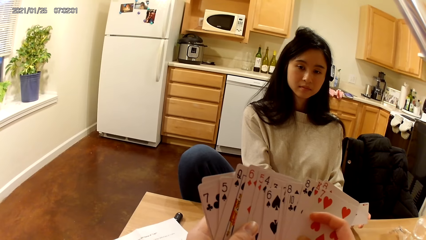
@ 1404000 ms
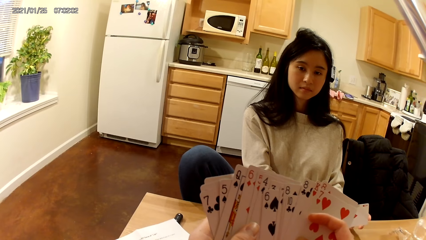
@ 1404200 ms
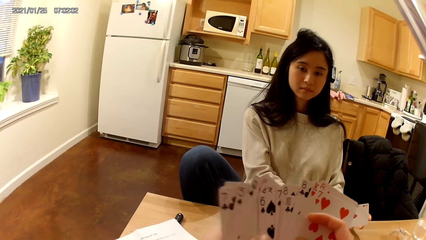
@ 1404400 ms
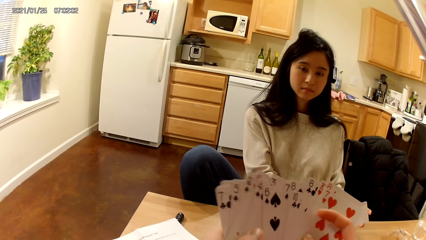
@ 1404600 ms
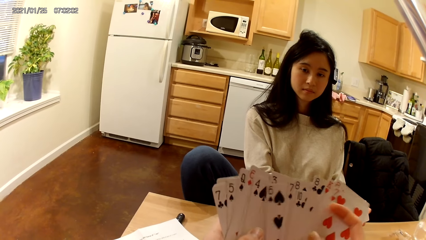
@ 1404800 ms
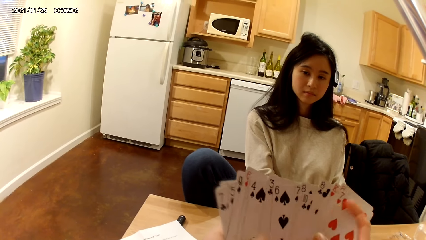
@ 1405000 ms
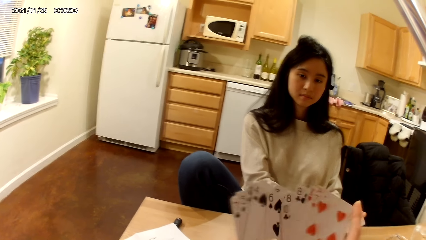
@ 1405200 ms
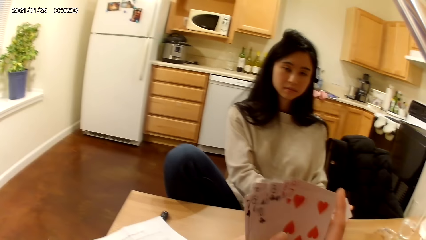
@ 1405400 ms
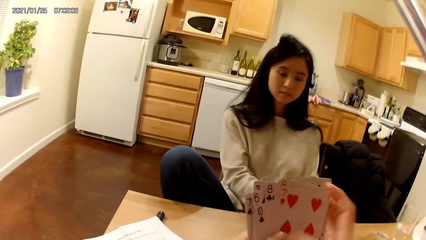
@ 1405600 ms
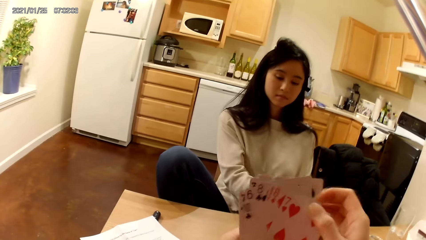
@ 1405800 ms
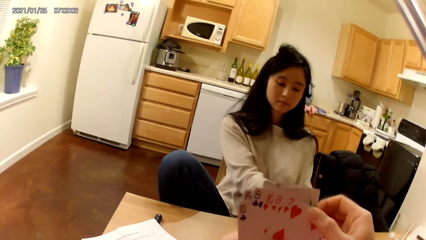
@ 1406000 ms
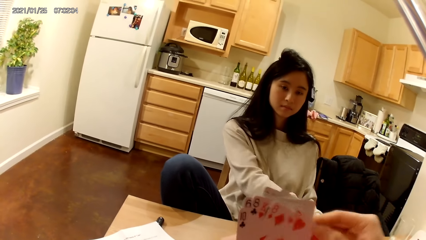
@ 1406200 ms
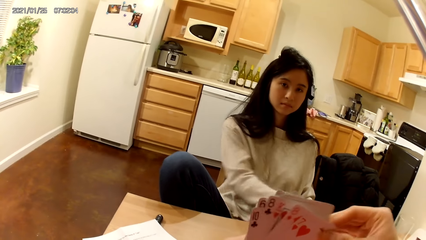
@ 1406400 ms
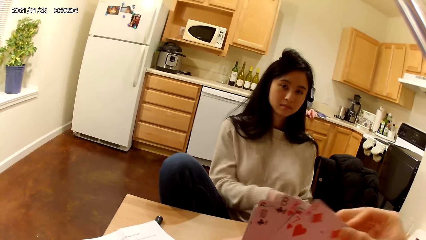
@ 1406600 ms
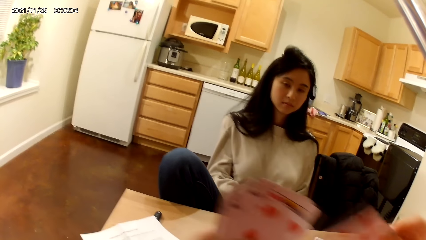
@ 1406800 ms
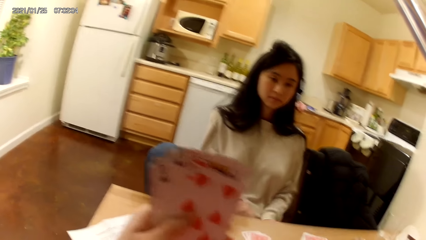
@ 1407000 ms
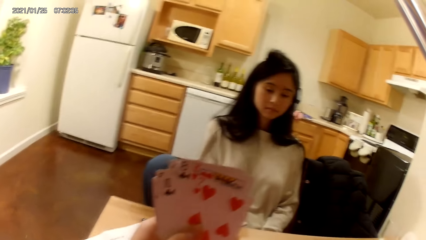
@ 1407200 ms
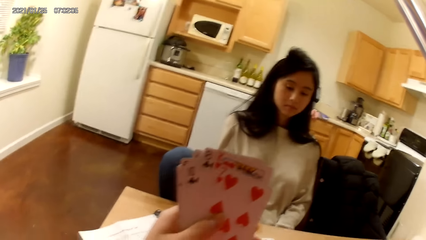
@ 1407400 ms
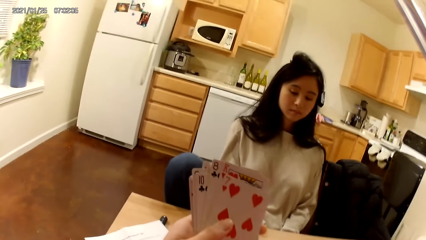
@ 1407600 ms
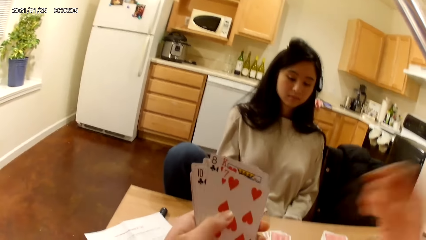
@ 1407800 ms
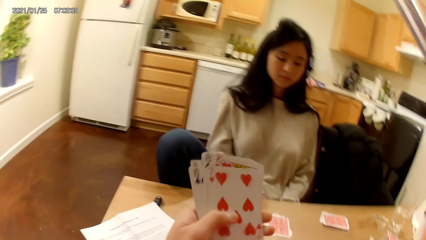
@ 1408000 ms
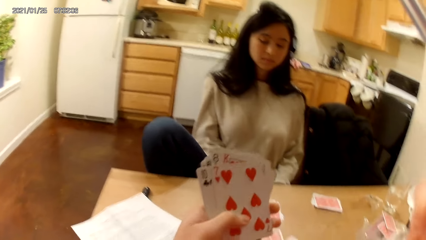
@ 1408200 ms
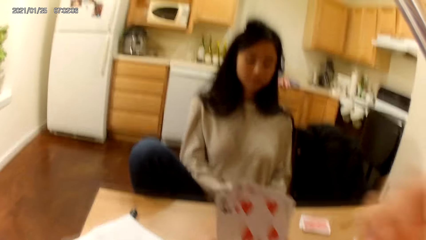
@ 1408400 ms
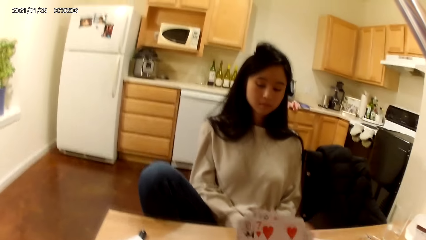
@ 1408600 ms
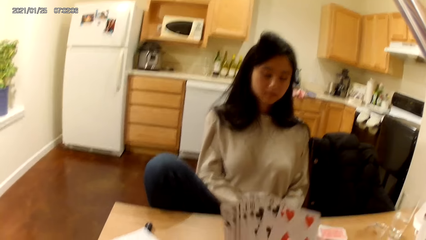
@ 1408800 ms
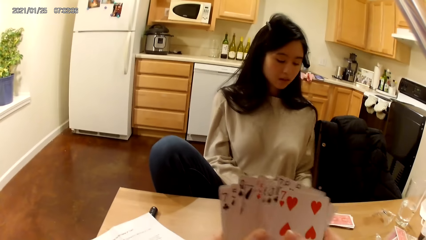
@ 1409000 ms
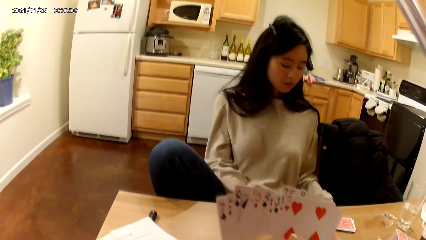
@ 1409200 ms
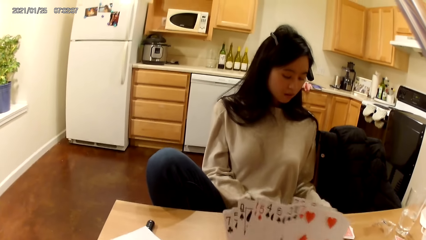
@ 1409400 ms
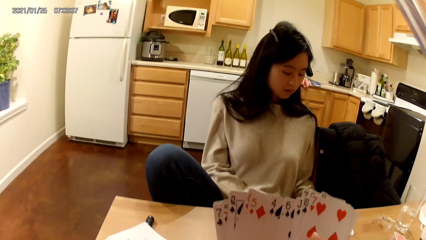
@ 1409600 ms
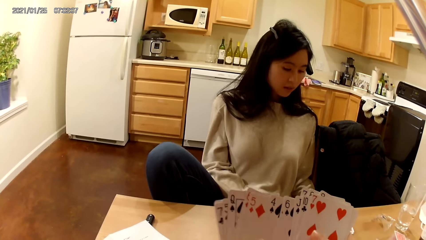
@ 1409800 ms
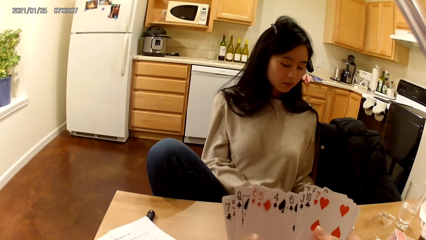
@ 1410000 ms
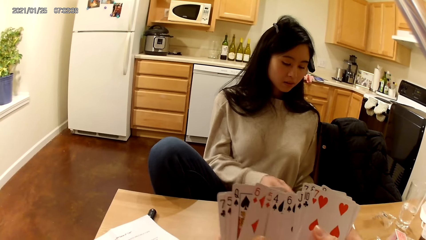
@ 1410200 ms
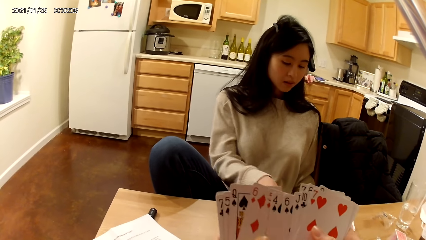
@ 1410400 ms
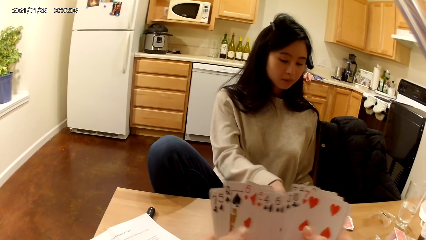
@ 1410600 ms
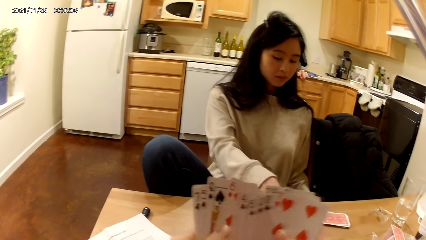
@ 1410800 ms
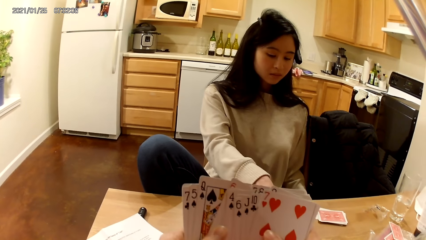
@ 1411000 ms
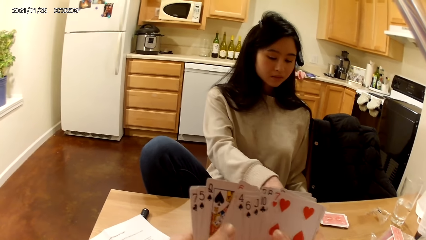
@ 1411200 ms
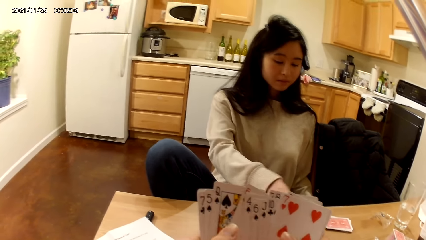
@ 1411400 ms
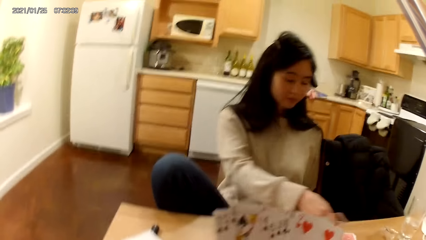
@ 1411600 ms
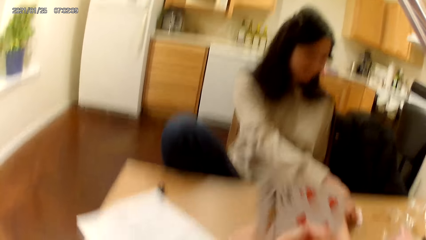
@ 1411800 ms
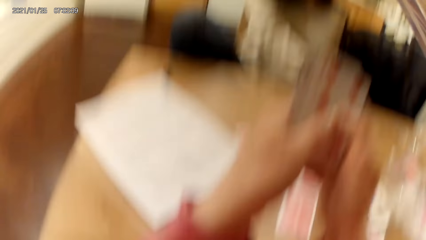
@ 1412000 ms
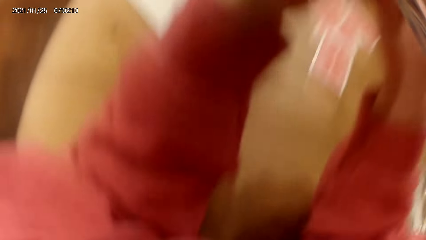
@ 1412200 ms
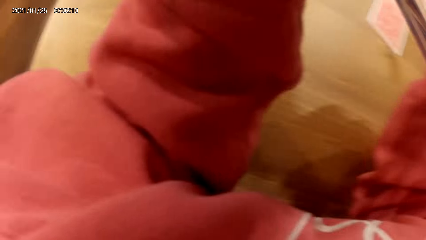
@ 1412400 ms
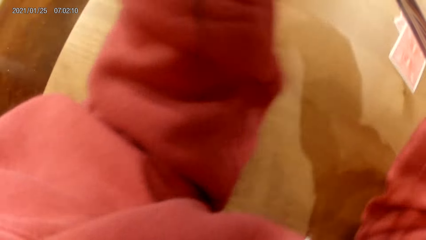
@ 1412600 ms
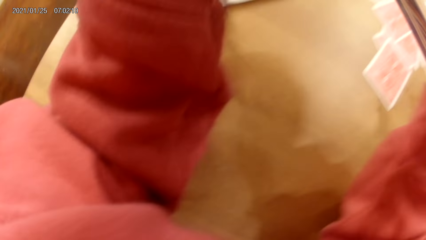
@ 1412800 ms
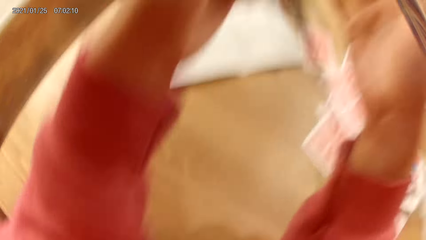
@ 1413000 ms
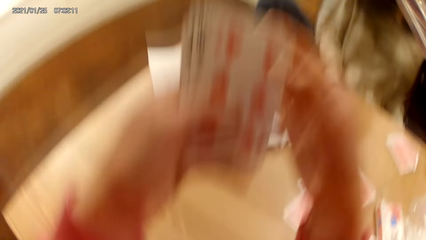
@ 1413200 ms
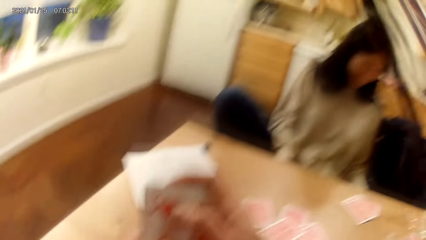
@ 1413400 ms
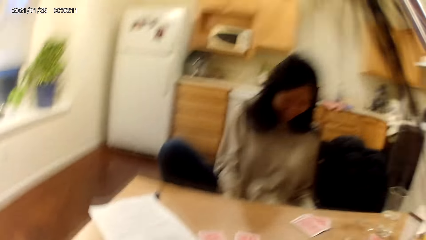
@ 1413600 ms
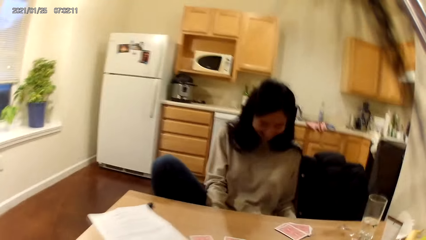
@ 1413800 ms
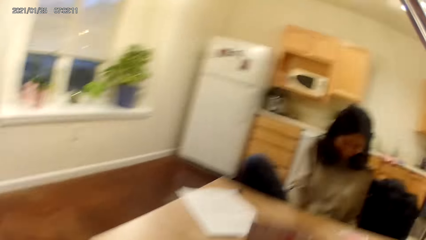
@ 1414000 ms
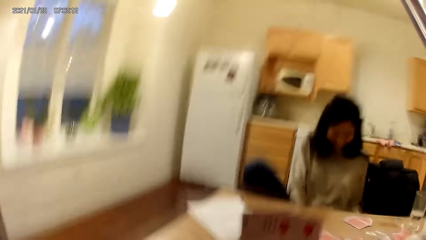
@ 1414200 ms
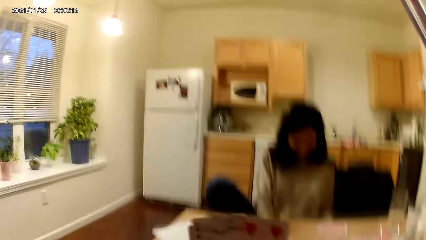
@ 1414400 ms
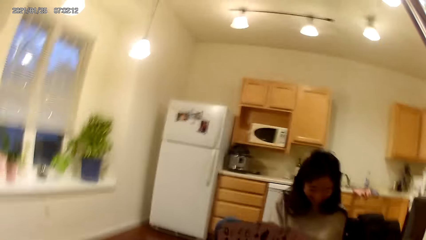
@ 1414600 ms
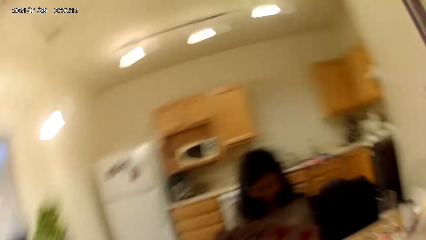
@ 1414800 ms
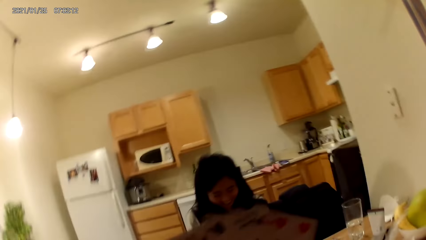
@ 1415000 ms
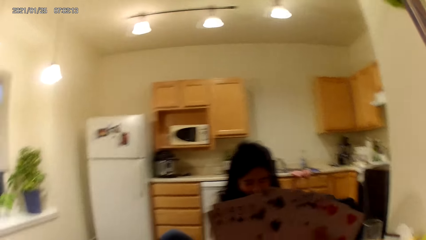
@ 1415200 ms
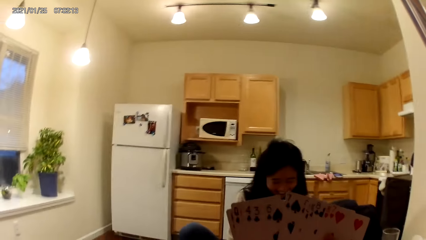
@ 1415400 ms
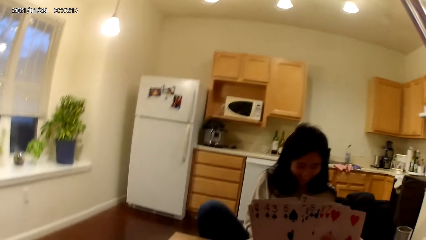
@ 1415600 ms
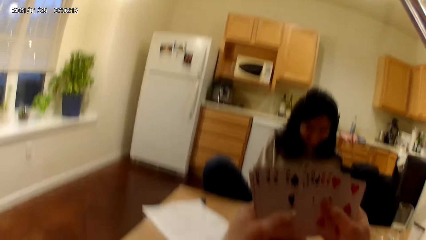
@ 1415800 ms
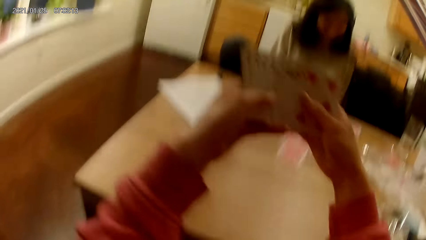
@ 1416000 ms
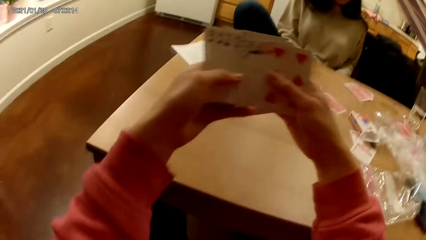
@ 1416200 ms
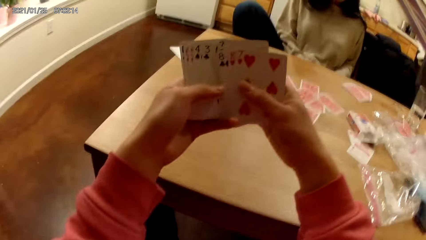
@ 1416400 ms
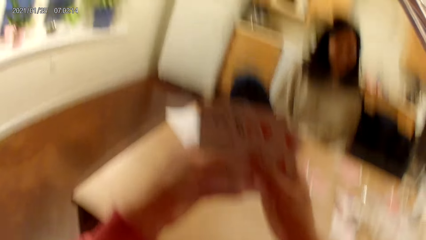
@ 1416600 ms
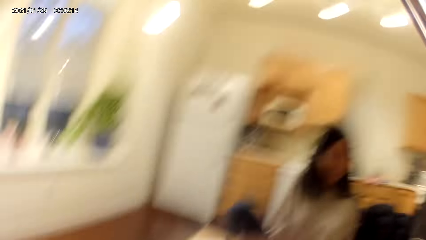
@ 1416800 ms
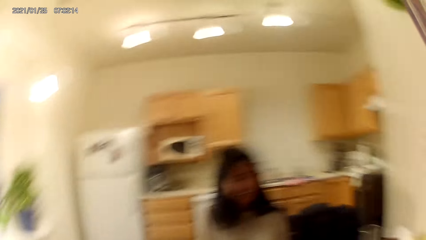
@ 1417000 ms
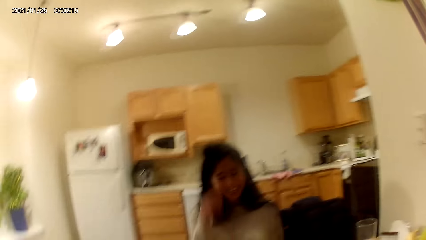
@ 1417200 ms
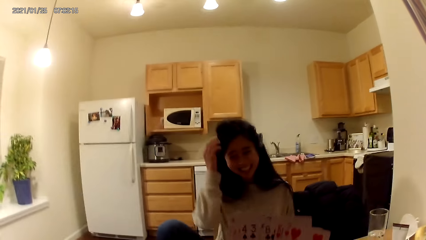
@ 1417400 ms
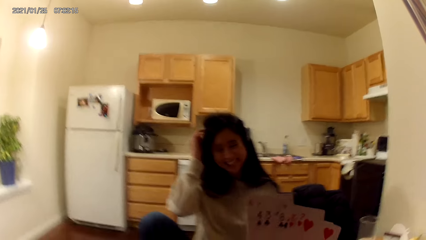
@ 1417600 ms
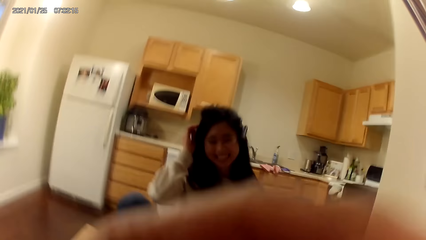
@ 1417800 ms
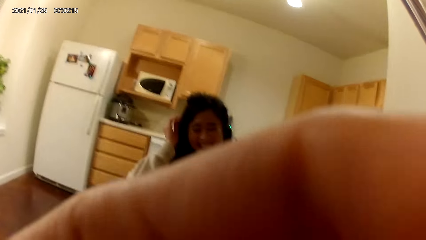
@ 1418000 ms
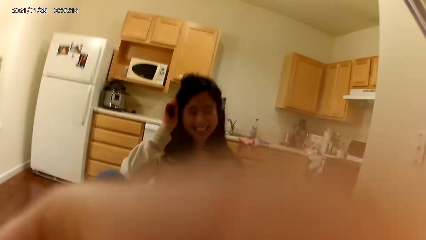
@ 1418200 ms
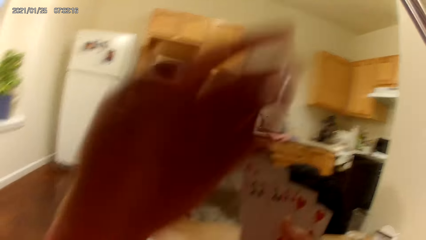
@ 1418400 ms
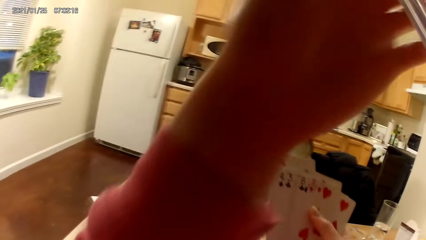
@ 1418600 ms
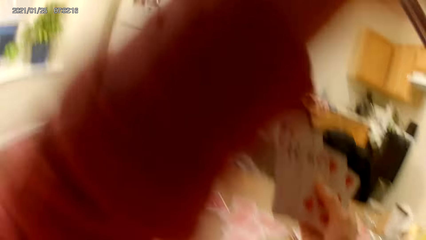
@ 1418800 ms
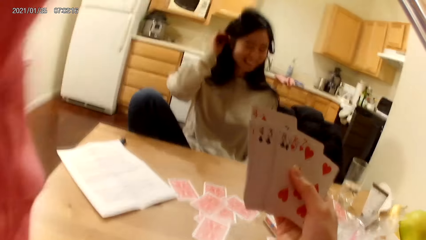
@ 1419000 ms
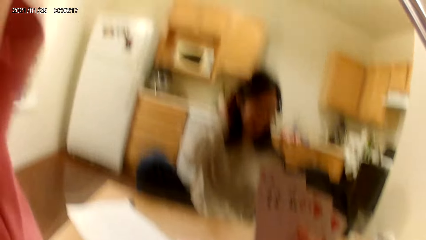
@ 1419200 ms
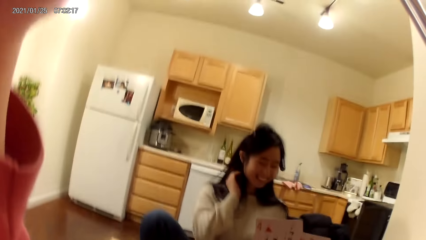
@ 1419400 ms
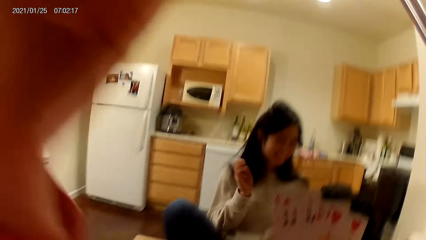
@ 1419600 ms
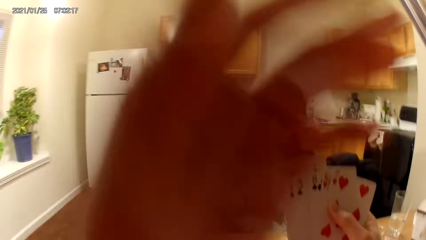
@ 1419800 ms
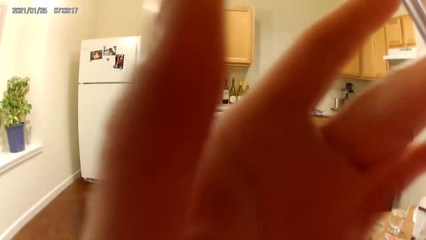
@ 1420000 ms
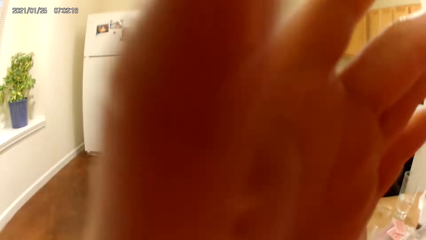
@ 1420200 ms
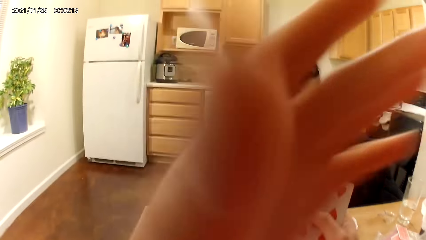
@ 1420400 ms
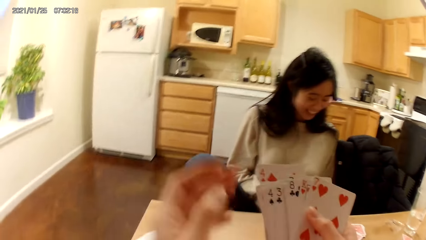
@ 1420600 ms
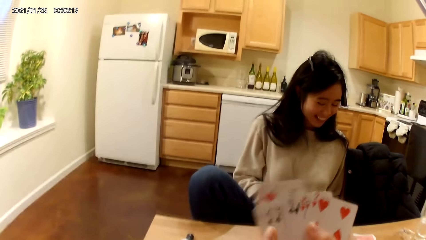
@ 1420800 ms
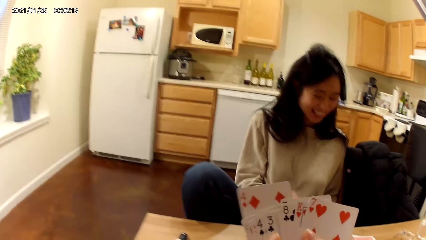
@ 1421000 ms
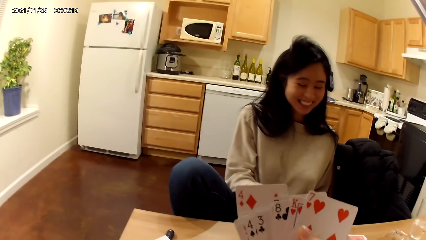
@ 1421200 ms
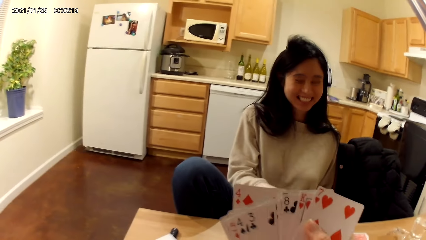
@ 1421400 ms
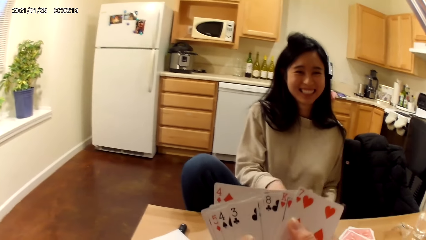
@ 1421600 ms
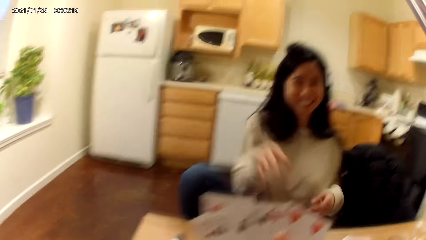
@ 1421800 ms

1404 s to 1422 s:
The camera wearer stares at the playing cards. She places another card on the dining table with her right hand. She takes a card from the other hand. She raises her right hand towards her face. She lowers her right hand. She shuffles the cards in her hands. She holds the cards with her hands. The woman picks up cards from the dining table with her right hand. The camera wearer looks at the table. She holds the cards with her hands. The woman puts a hand on the hair. The camera wearer raises her left hand towards her face. She lowers her left hand.
